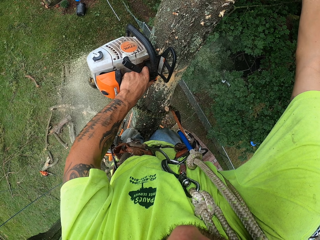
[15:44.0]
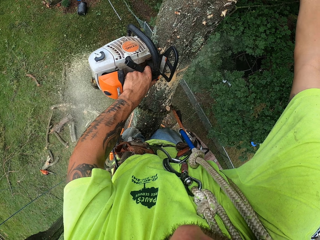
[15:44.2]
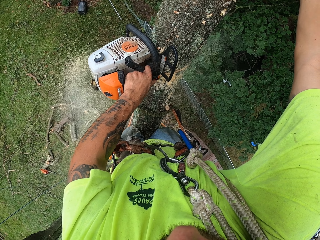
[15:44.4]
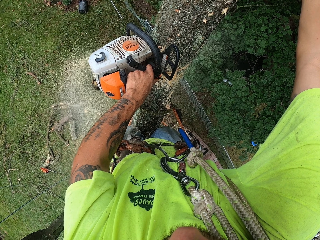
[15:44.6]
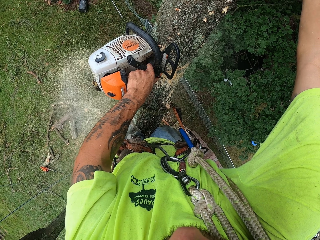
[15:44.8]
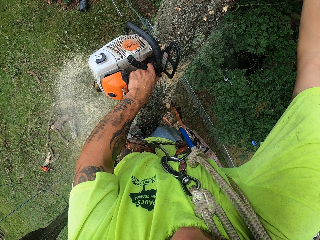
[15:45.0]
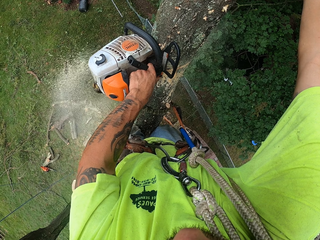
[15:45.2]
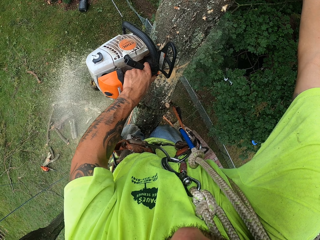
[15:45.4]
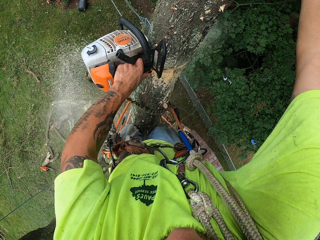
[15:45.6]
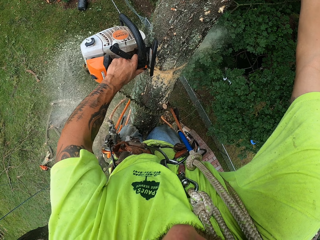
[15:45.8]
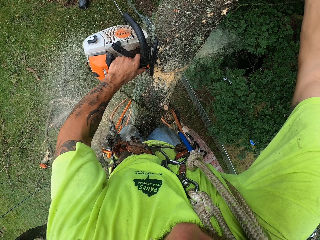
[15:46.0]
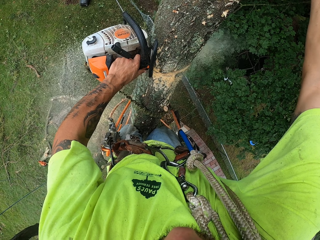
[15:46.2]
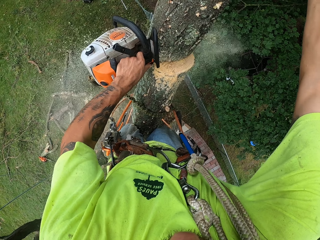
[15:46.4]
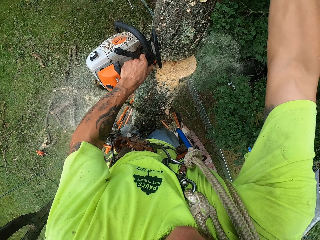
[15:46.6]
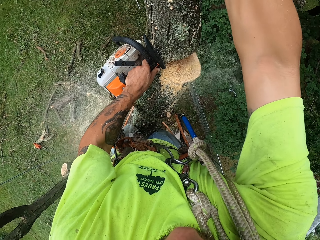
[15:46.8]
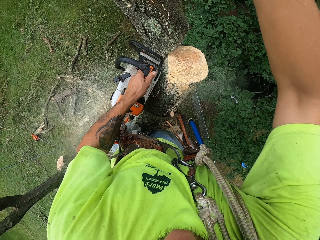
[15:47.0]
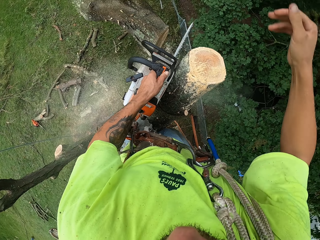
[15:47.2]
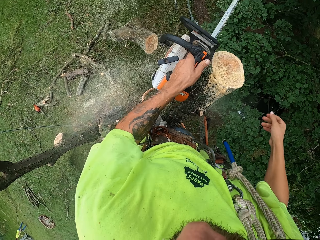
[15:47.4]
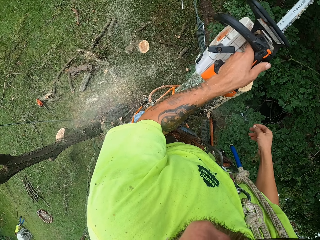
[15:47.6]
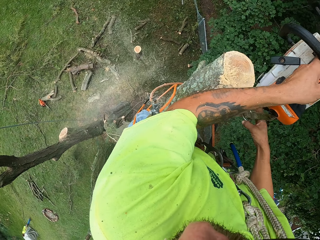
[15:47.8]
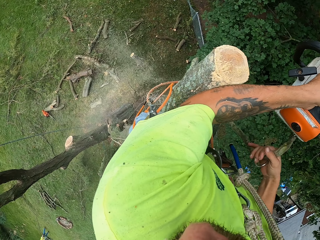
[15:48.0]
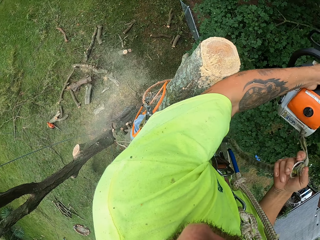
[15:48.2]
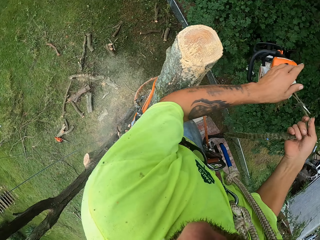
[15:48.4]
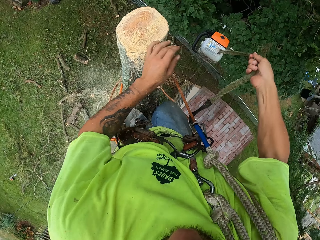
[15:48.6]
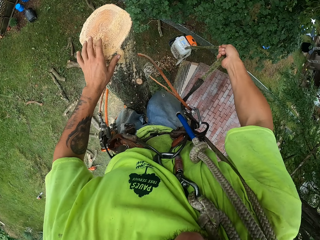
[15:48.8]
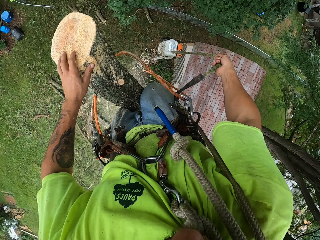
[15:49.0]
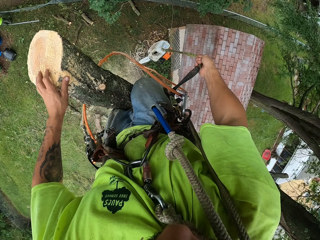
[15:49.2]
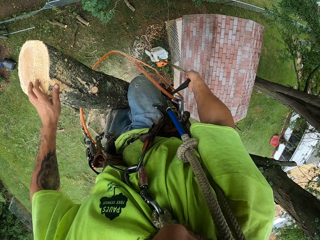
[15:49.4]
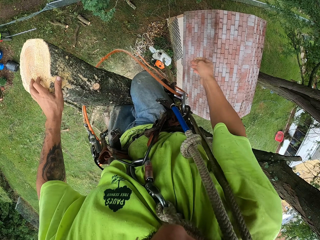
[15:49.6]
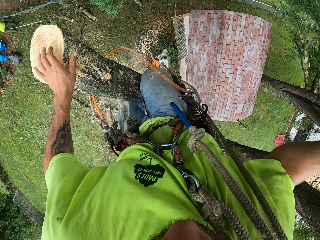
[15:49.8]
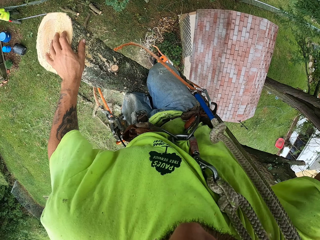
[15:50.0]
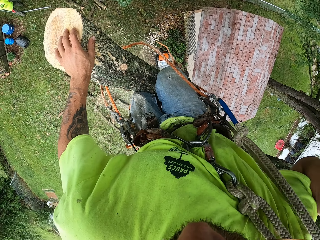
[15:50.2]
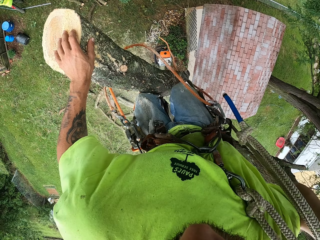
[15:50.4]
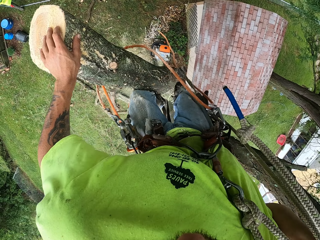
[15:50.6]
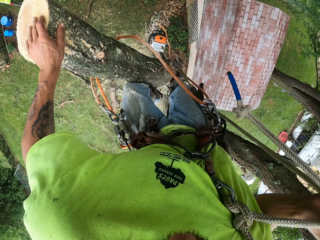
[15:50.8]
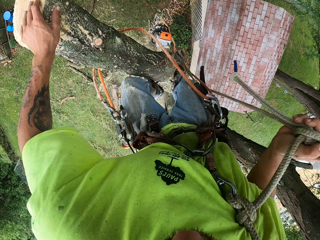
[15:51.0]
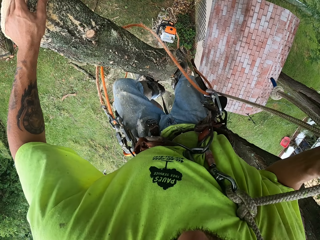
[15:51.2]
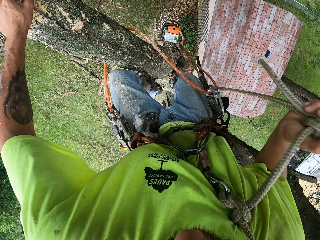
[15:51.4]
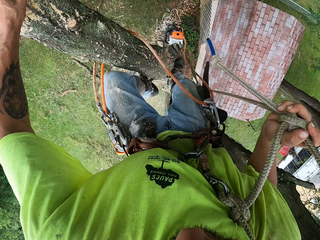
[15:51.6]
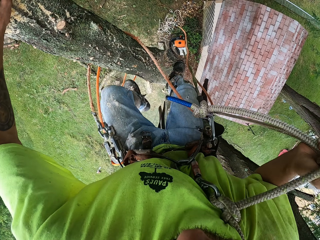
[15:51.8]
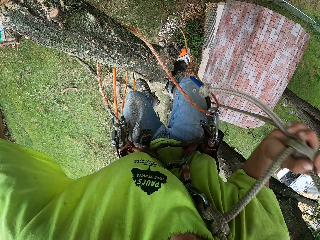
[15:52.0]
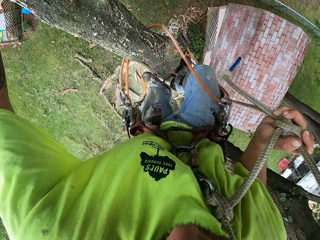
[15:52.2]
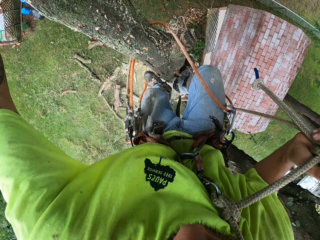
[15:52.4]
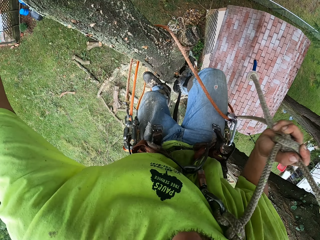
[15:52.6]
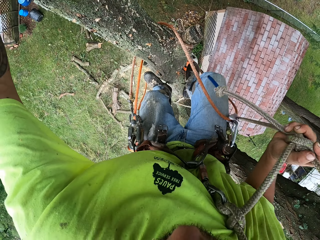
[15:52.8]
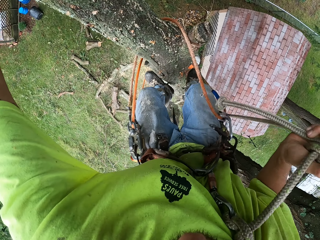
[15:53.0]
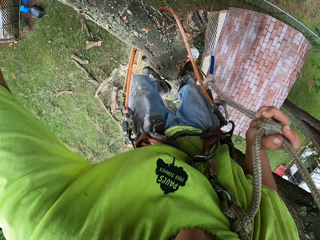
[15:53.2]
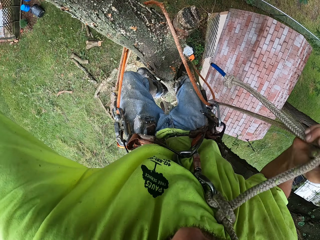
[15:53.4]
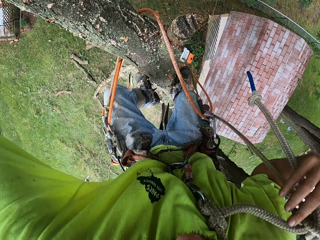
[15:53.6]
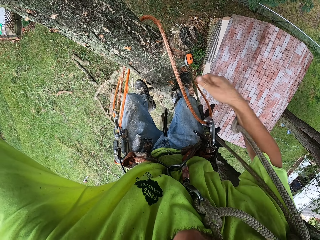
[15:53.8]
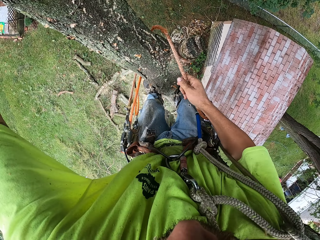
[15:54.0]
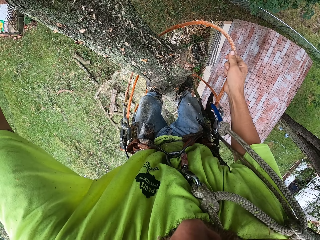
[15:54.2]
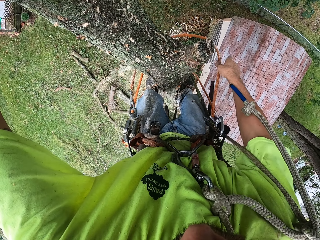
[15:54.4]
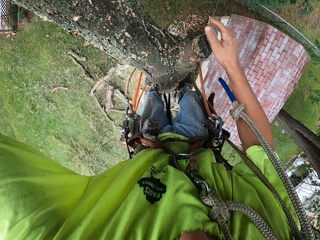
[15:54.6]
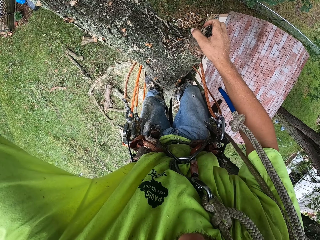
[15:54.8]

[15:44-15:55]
The camera wearer cuts the tree with the saw. He pushes the chunk of the tree to the ground with his right hand. He drops the rope of the chainsaw on the ground with his right hand. He moves down the tree with the tree climbing harness on his body. He adjusts the tree climbing harness rope with his right hand.

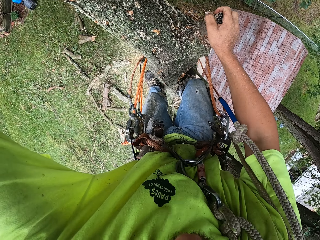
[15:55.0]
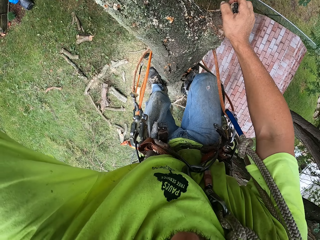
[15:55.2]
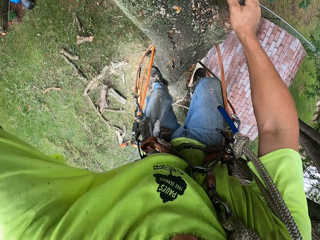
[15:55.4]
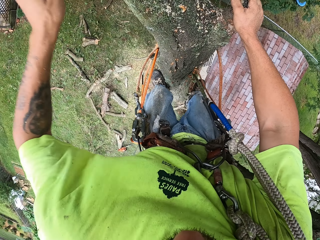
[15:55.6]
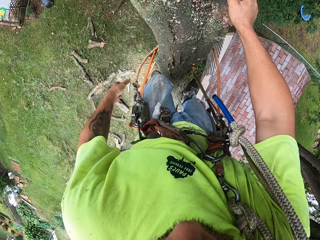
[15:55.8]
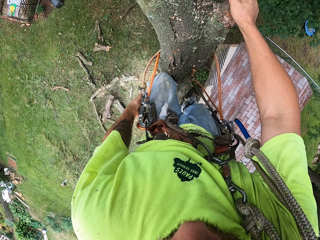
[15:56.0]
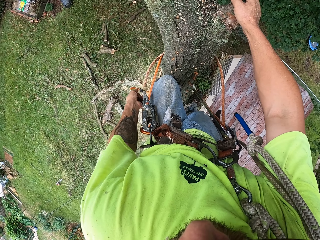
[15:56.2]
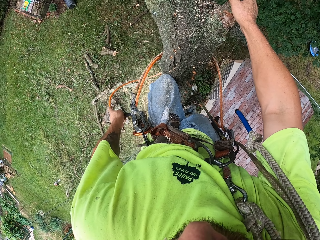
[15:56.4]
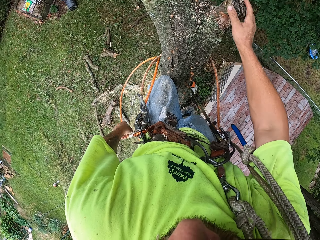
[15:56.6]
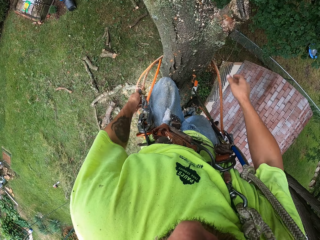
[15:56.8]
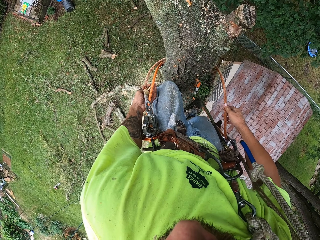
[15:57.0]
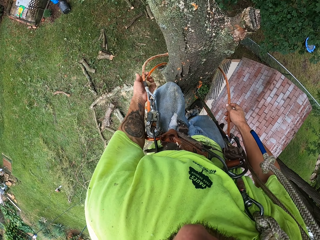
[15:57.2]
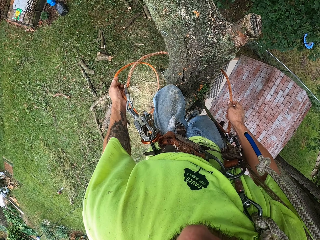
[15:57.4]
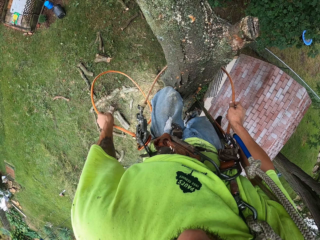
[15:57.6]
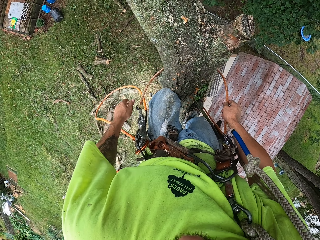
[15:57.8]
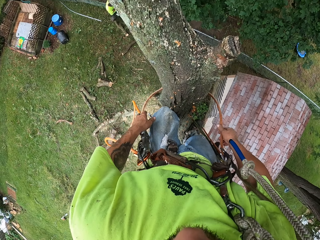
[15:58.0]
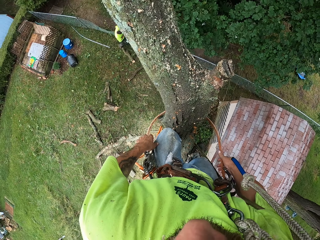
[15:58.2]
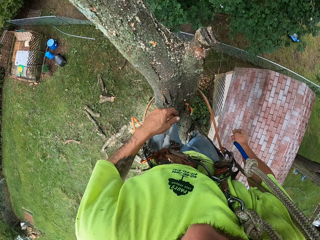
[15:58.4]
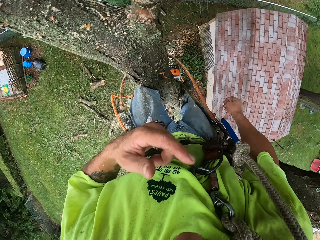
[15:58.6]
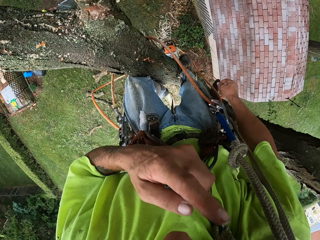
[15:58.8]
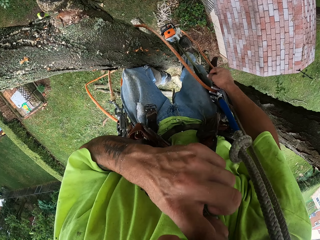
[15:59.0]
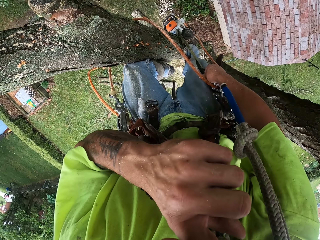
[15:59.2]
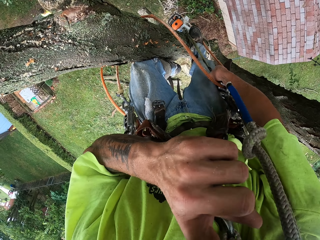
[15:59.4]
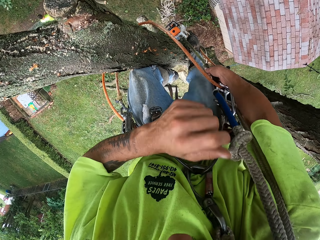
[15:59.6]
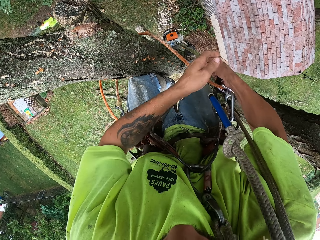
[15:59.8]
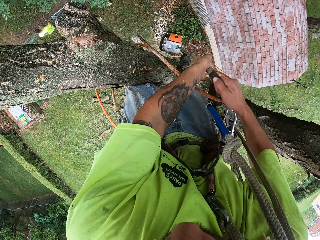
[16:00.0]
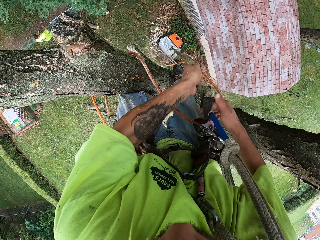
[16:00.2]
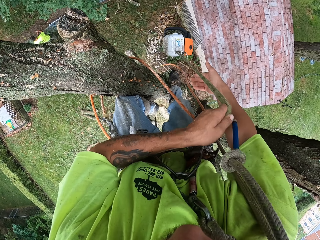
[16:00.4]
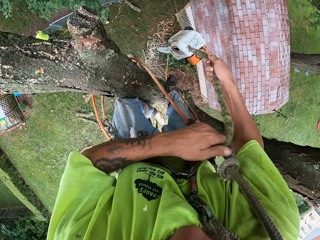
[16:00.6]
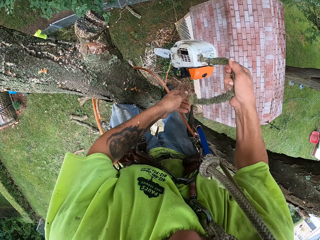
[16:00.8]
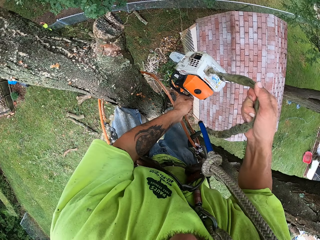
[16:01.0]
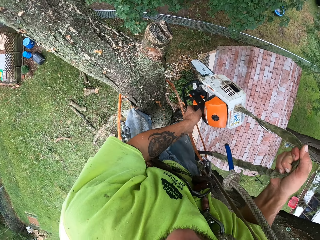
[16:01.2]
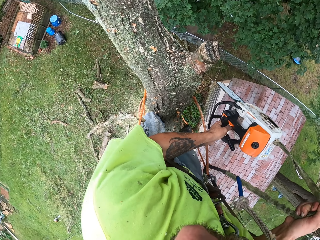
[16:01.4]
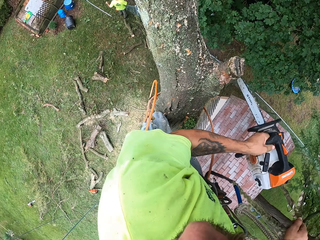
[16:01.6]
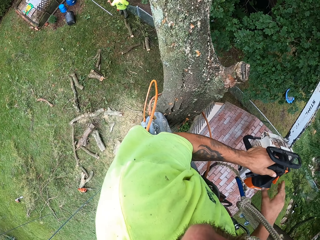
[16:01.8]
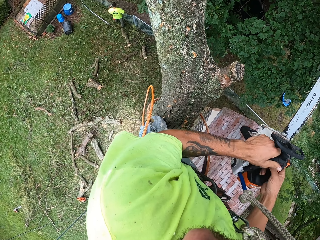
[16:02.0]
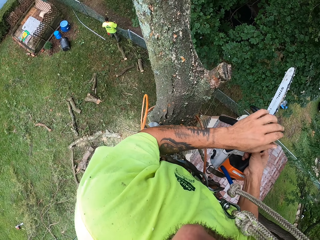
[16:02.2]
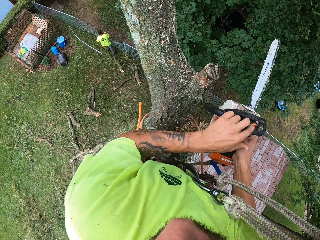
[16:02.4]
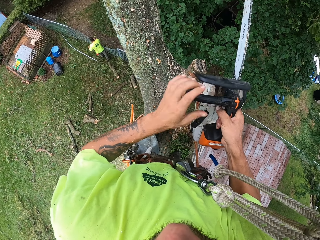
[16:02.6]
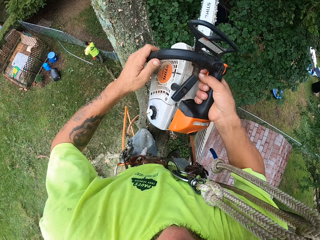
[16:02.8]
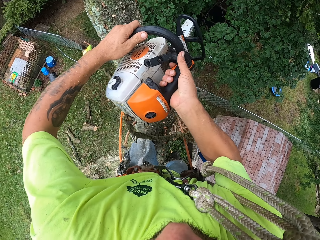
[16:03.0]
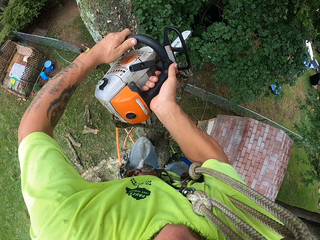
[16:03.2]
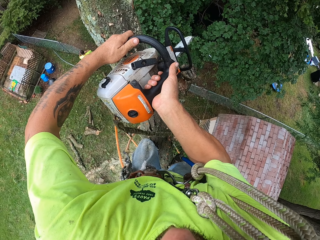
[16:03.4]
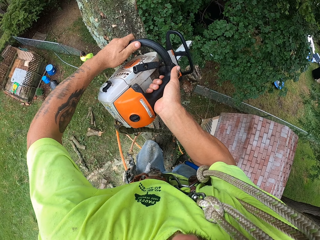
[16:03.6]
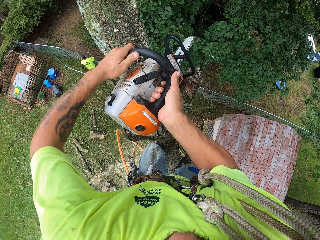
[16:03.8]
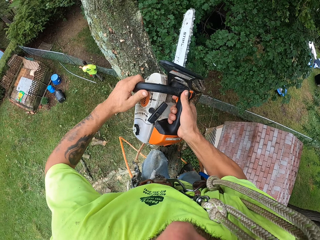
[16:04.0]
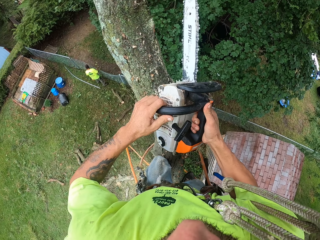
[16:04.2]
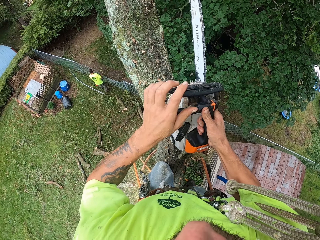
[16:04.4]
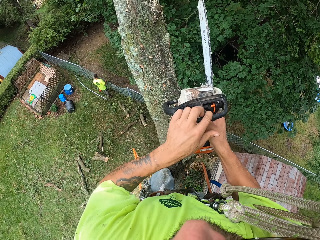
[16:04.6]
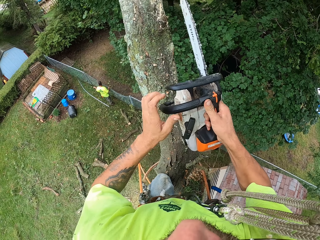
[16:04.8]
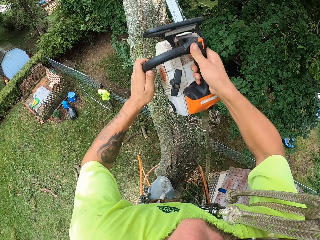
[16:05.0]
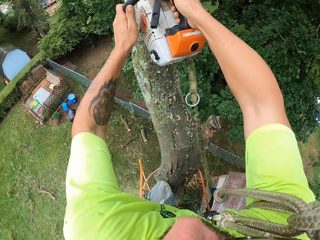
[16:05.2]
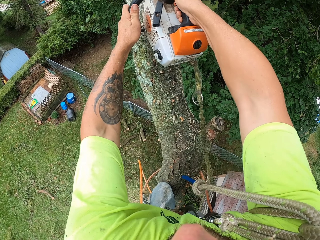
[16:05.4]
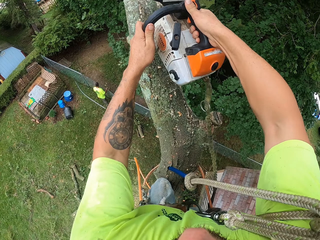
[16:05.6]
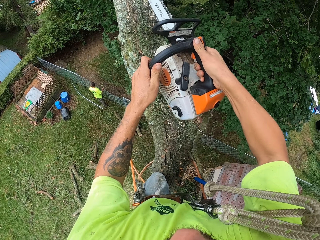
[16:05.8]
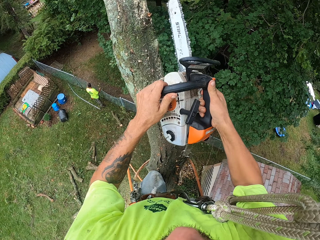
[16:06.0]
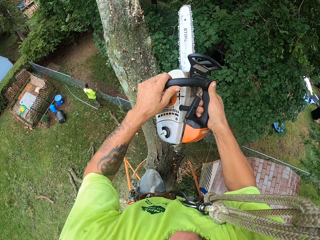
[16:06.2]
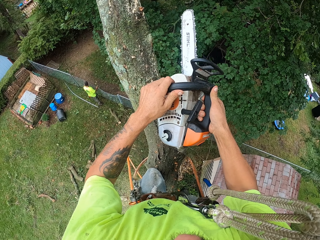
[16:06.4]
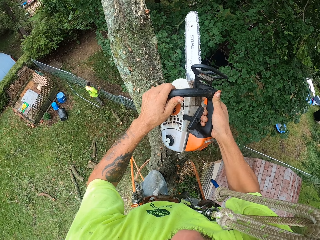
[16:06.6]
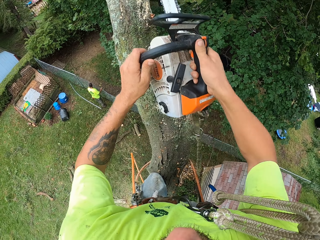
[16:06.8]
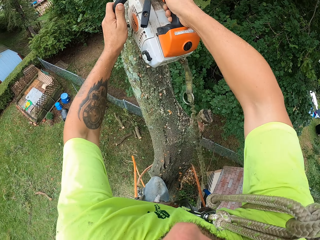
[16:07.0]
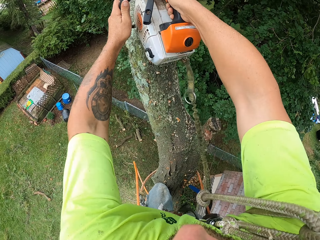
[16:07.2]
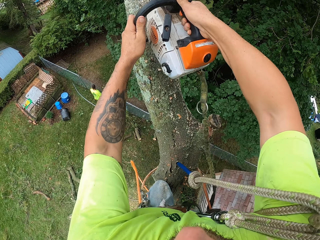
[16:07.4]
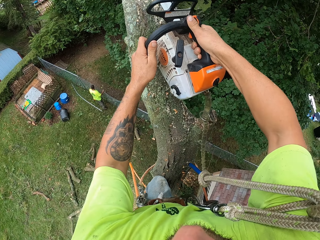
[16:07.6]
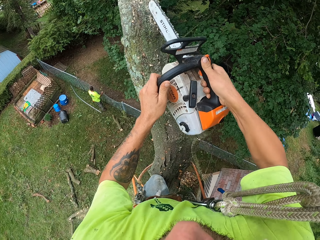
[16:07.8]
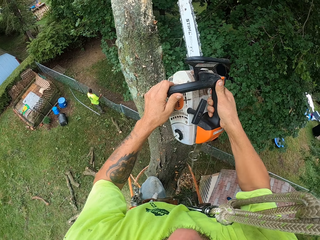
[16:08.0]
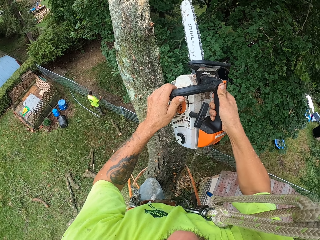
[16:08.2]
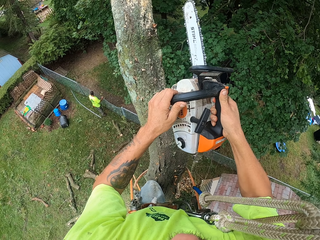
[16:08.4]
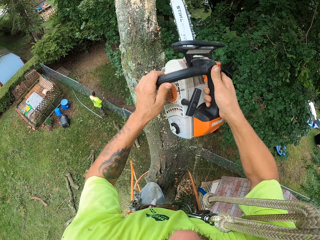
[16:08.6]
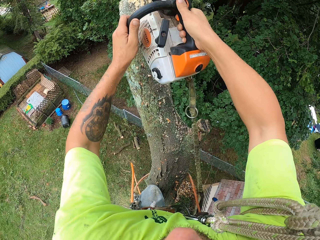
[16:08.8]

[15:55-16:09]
The camera wearer adjusts the tree climbing harness rope with his hands. The man sets up the wired fence with his hands. The camera wearer touches the nose with the left hand. He drags up the rope of the chainsaw with his hands. He takes the saw from the ground. He turns on the chainsaw with his left hand. He adjusts the saw rope. He slices the top of the tree with the chainsaw in his hands.
